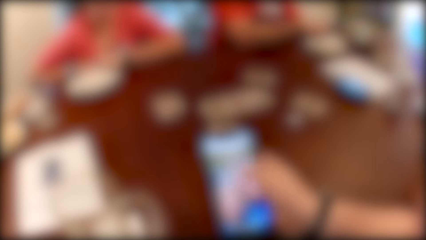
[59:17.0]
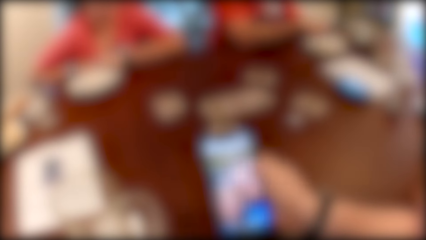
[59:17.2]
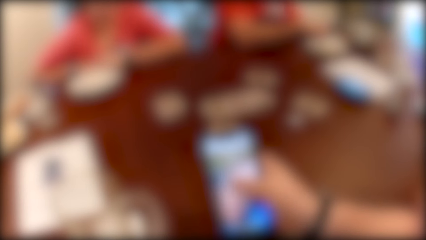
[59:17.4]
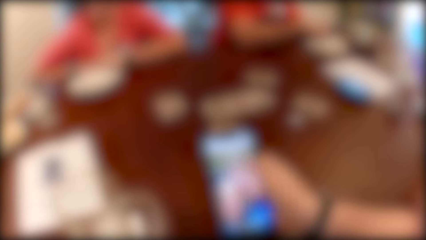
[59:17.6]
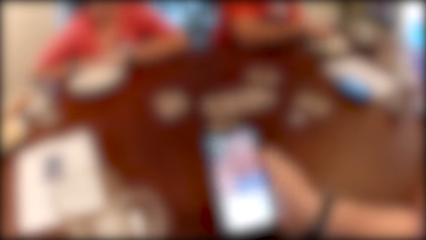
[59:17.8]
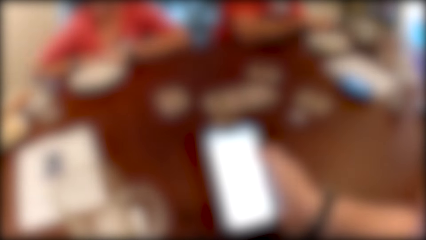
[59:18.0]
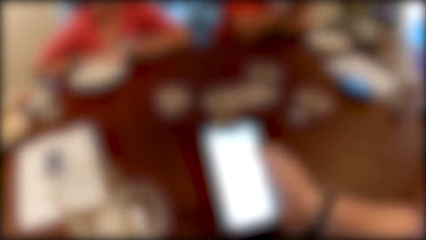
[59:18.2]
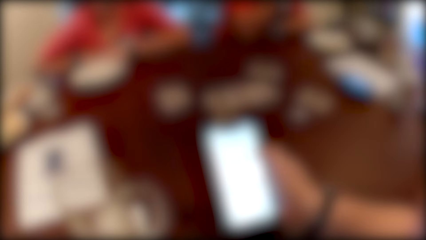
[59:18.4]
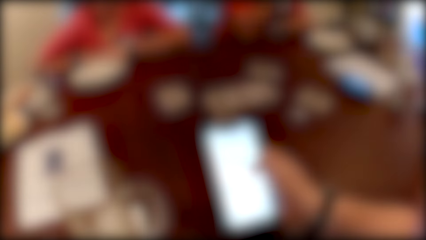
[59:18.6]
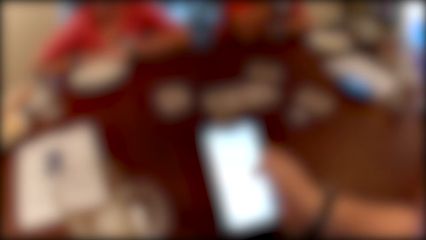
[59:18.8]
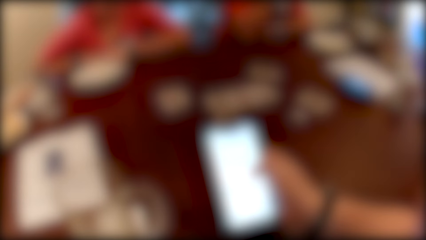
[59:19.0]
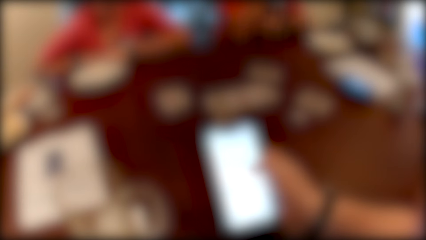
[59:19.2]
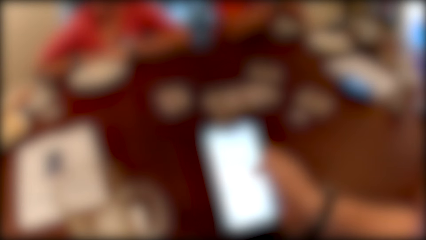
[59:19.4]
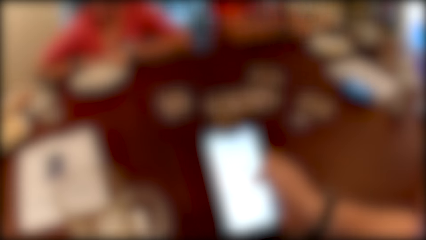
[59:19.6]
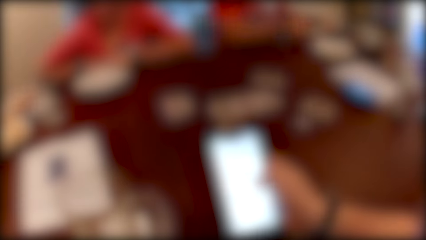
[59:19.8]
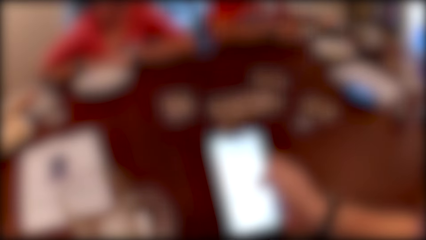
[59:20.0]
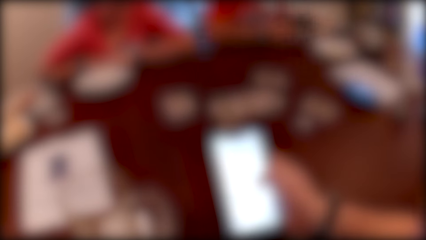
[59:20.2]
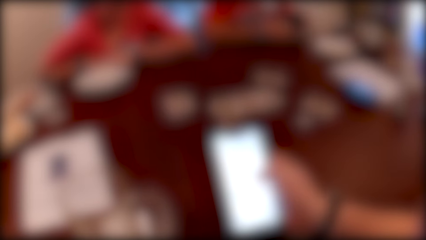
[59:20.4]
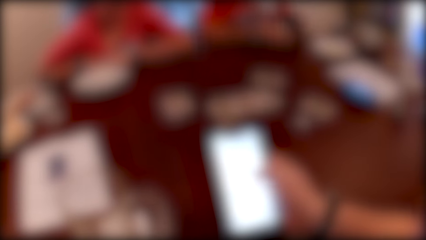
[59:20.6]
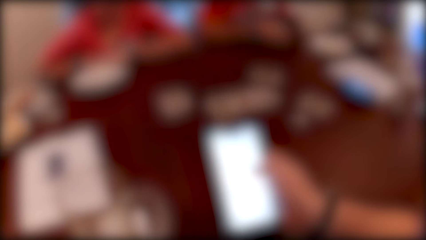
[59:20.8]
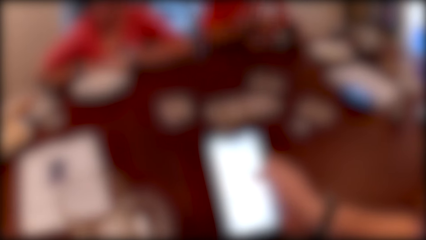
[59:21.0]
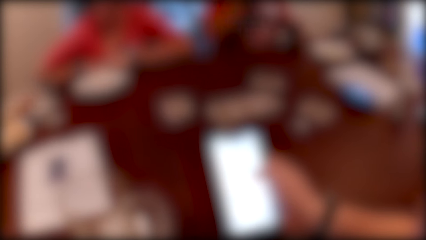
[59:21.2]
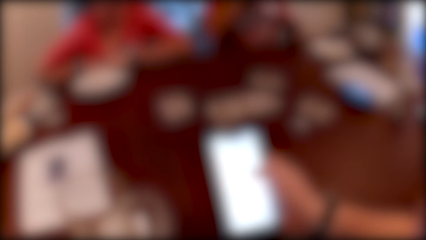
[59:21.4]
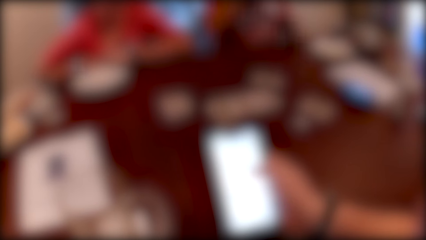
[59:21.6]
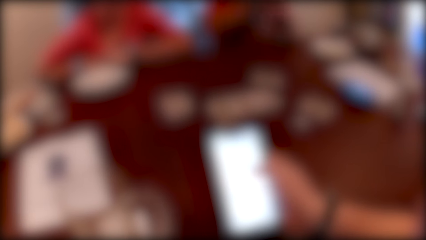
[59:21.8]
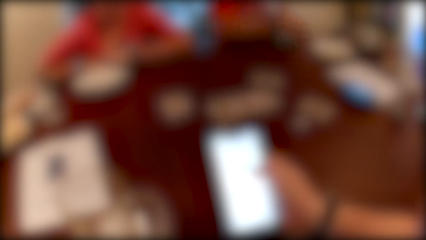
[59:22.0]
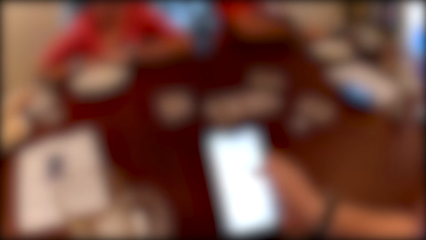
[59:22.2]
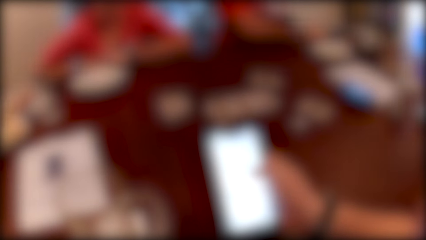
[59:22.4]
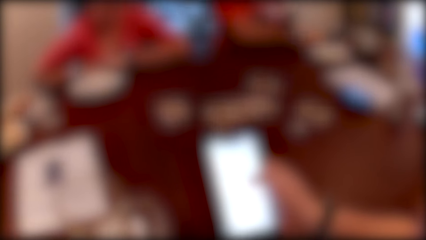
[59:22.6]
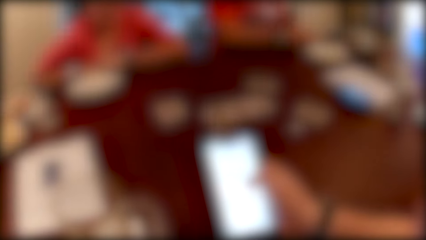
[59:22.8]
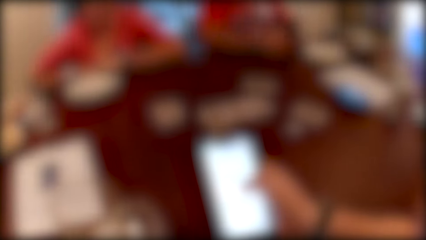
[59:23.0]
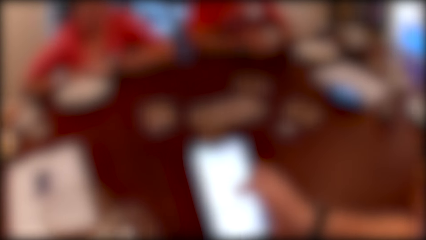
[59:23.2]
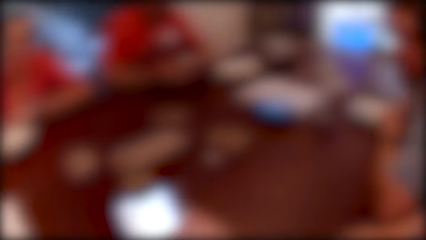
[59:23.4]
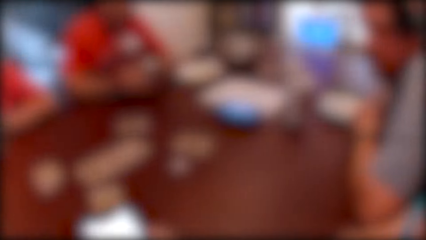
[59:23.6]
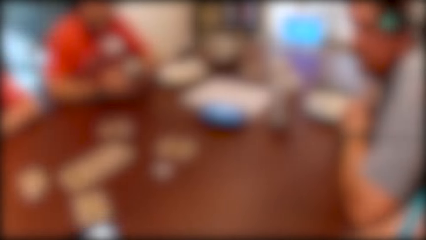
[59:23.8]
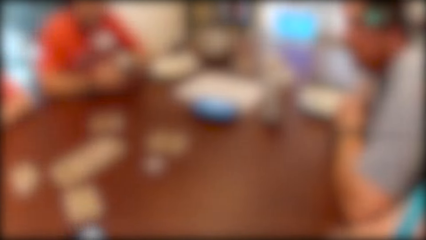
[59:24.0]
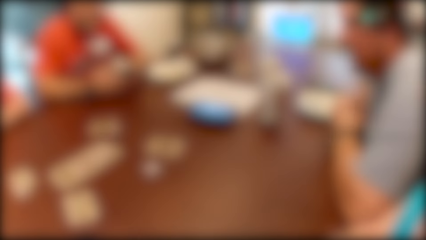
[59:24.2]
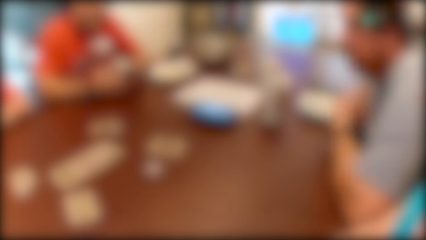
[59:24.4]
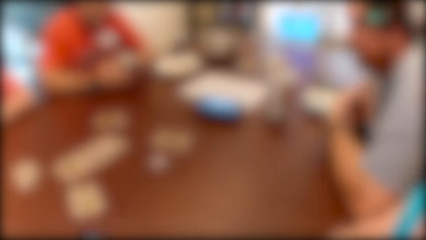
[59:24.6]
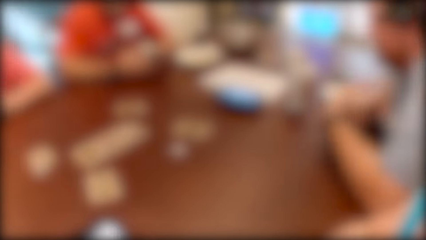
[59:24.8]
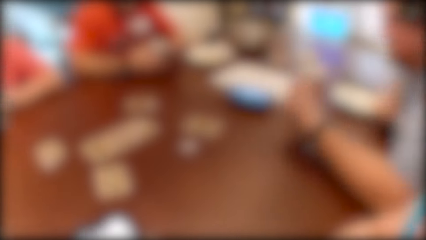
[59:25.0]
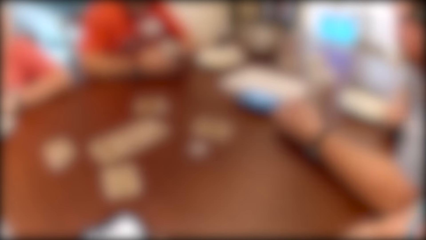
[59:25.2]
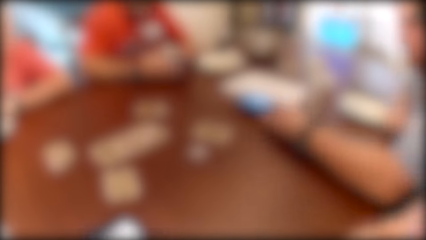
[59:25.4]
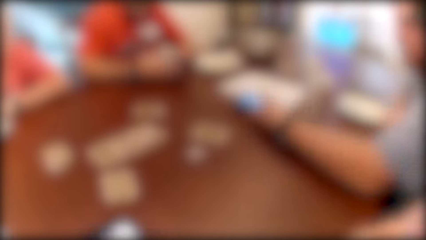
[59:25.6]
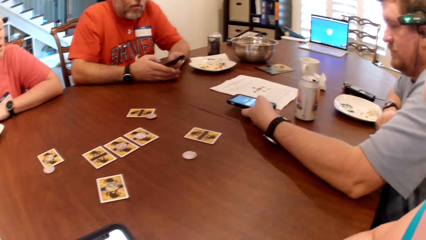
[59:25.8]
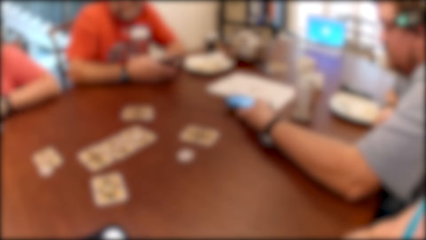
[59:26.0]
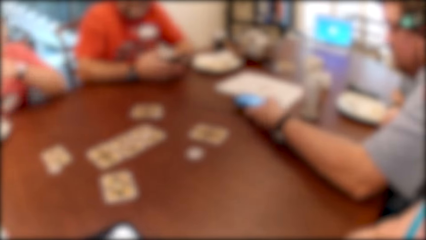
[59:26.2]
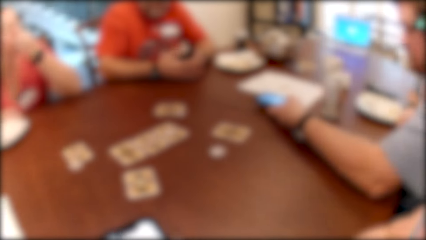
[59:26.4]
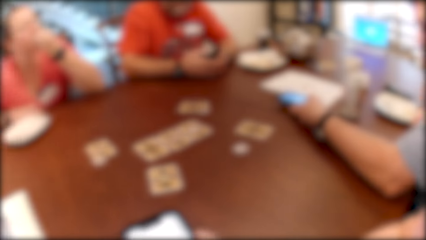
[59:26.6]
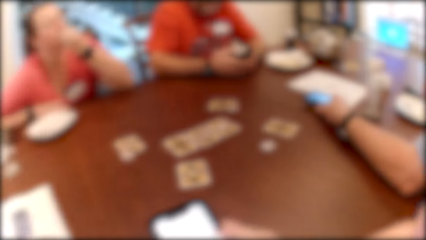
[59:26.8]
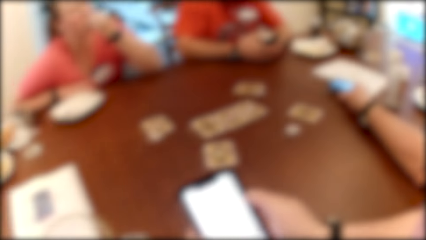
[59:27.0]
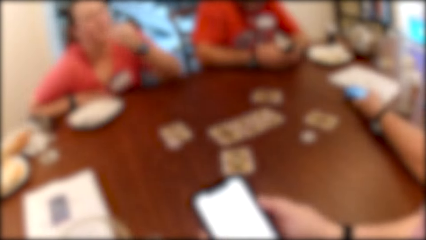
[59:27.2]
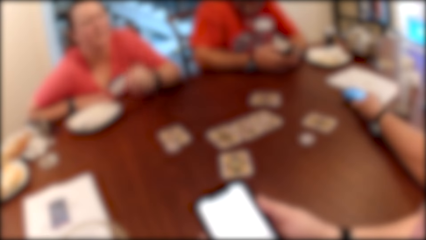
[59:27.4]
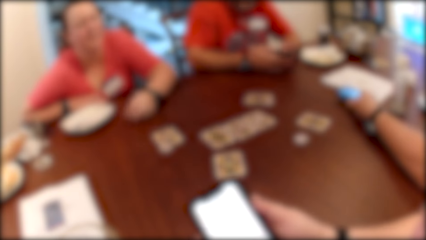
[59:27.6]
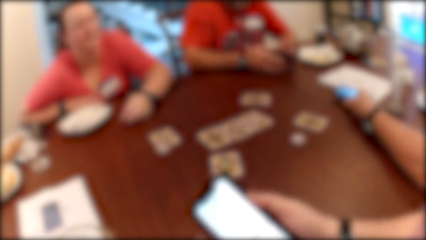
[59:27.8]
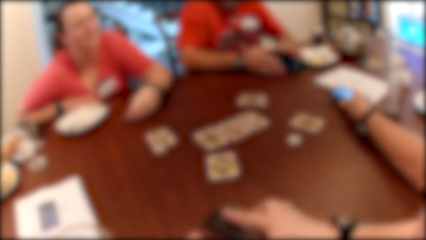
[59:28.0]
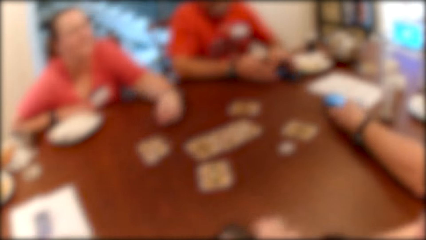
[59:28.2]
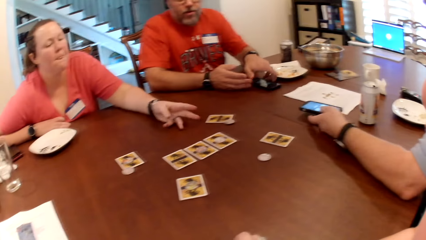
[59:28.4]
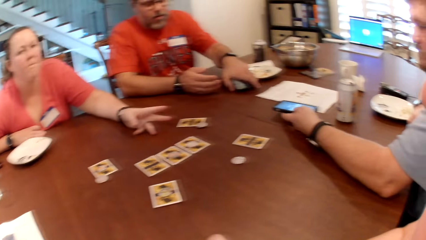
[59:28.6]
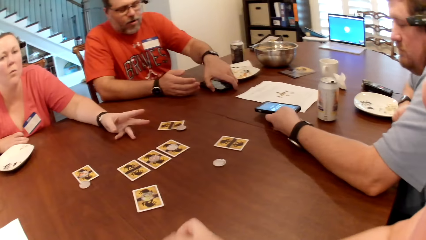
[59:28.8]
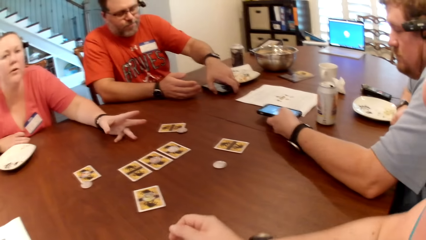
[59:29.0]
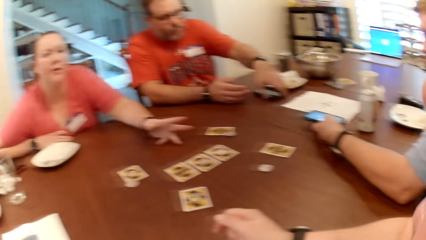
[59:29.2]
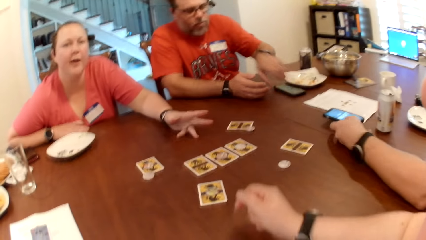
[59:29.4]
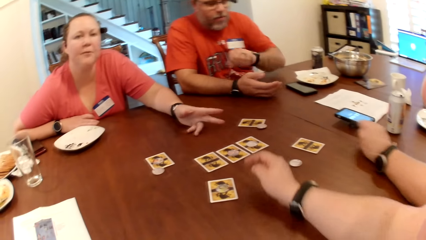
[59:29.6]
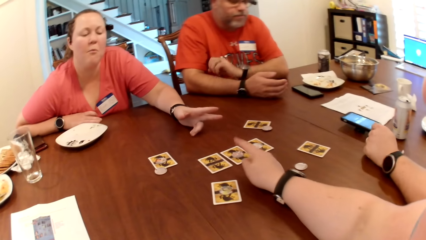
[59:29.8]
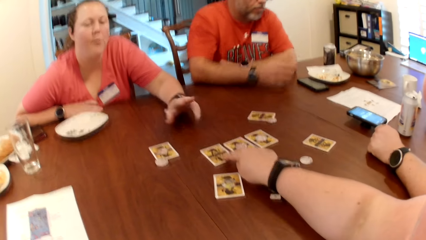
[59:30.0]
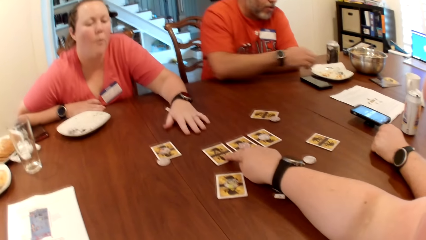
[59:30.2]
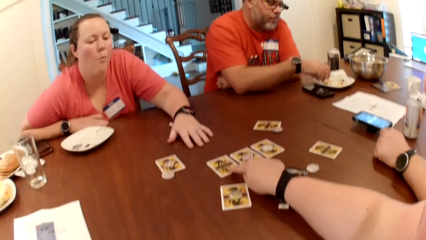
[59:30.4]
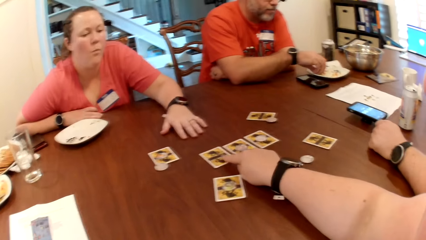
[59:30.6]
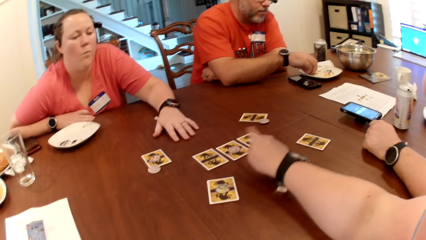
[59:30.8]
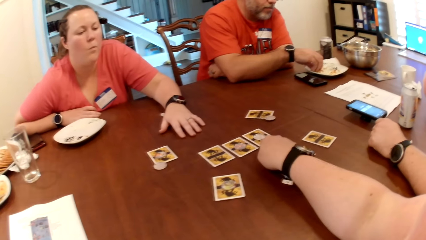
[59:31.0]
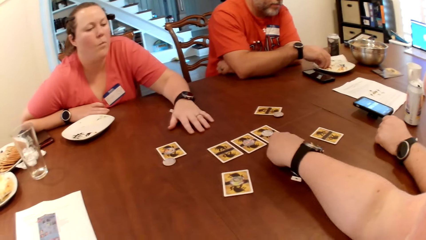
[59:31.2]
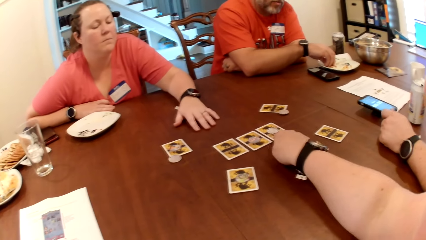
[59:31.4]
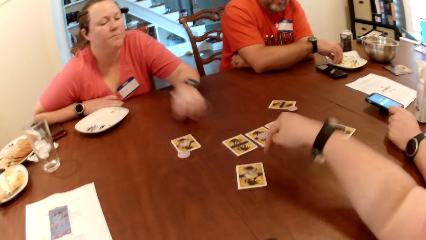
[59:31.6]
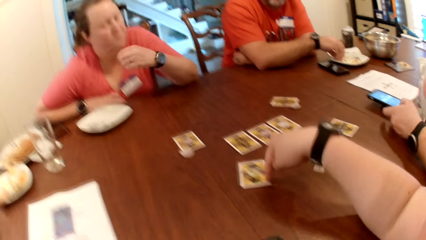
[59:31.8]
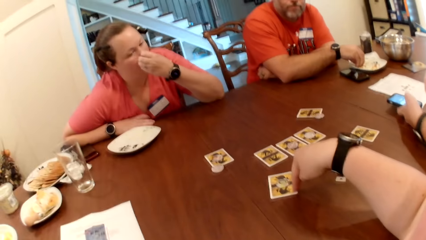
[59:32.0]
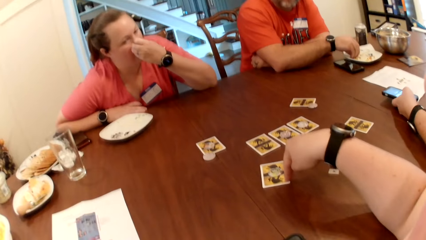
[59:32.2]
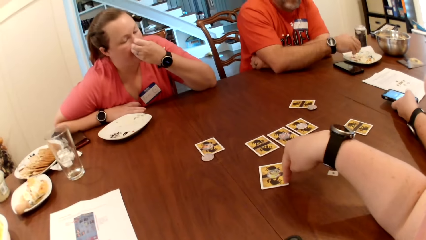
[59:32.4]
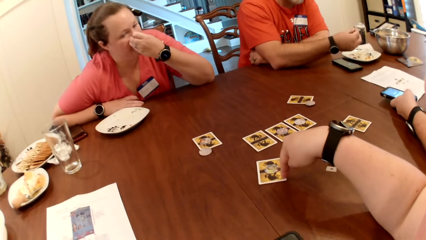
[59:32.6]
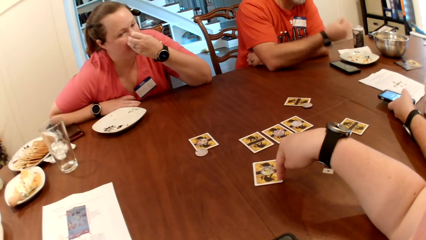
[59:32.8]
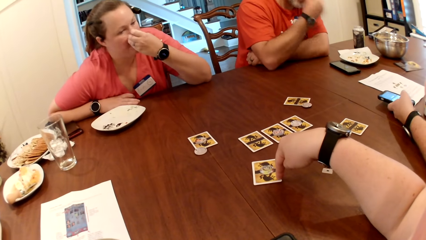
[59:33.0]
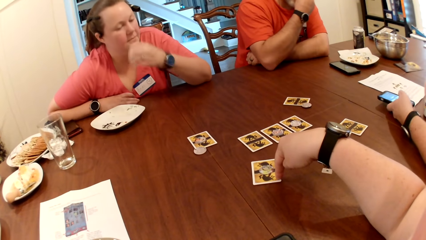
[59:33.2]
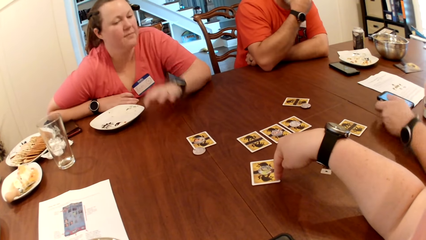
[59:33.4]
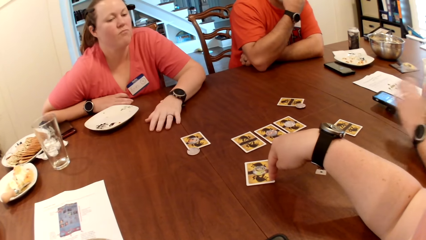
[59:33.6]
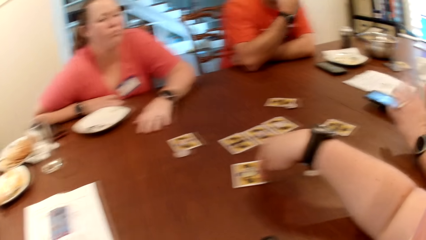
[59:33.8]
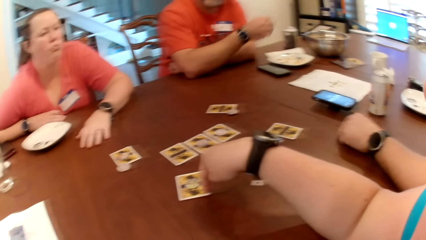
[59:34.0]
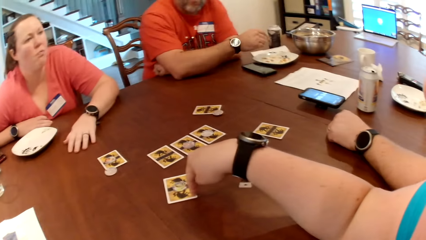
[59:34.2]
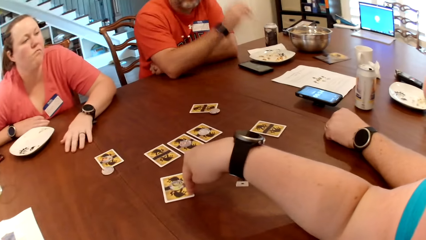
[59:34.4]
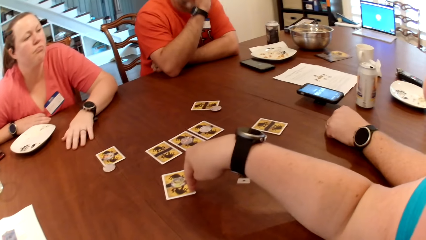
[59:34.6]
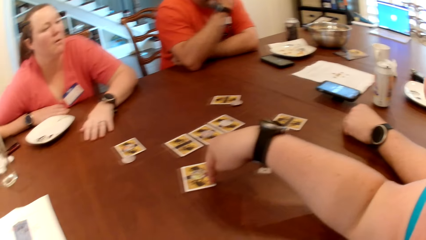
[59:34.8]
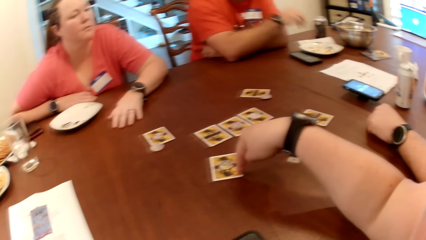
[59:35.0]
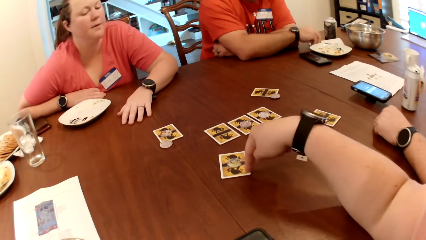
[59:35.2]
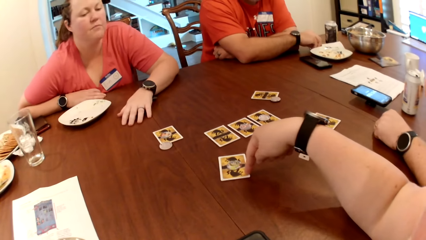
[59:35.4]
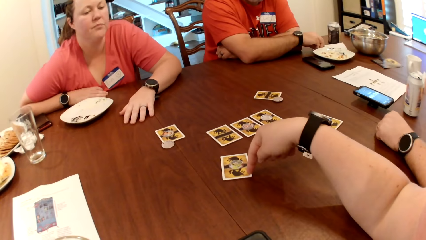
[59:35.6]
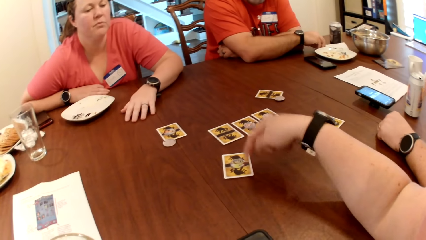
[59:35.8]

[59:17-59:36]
A man moves the hand to the mouth and moves the hands on the table. Another man operates a phone with his left hand. A person eats the crisps and moves the hand on the table. The other man drops the phone on the table with his left hand. The camera wearer puts the phone down. The first man touches the phone on the table. The camera wearer touches the cards on the table with her left hand. She points at the cards. The first man picks cookies from the plate with his right hand. The other man operates her phone with his left hand. The person moves the hand on the table. The first man puts the cookies in his right hand into his mouth and eats the crisps. The other man moves the hand on the table.
